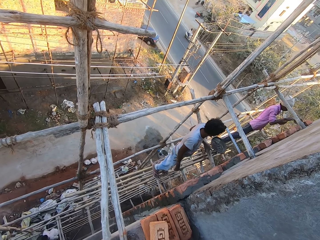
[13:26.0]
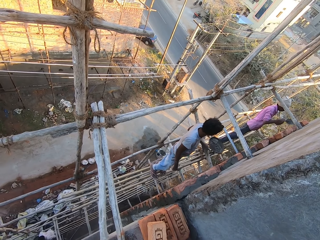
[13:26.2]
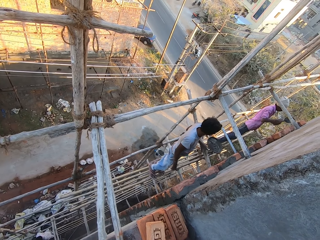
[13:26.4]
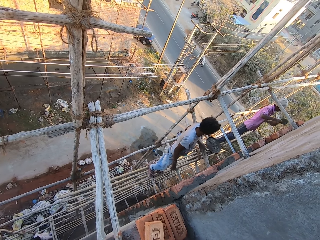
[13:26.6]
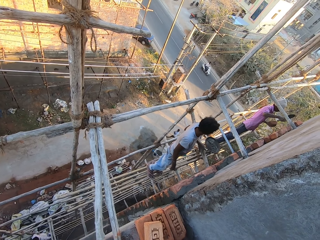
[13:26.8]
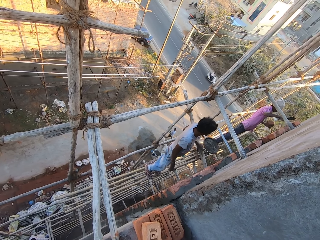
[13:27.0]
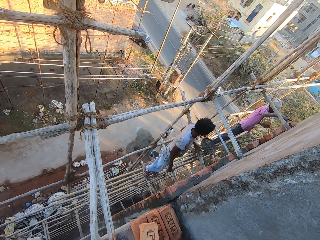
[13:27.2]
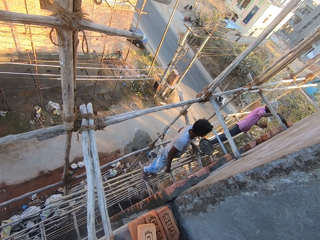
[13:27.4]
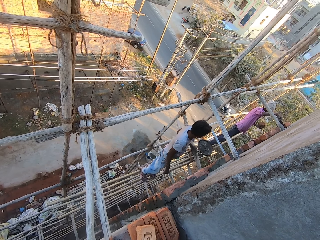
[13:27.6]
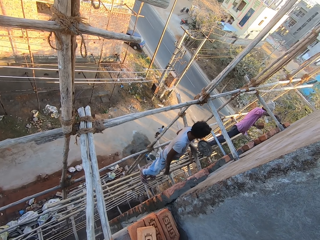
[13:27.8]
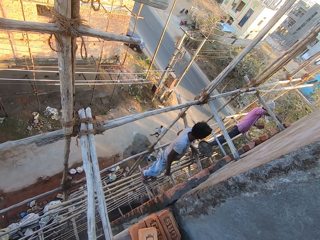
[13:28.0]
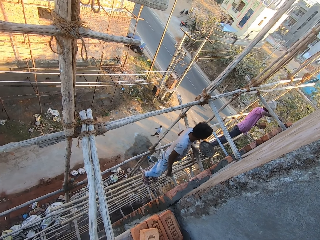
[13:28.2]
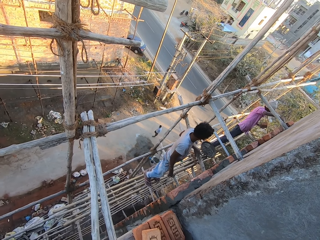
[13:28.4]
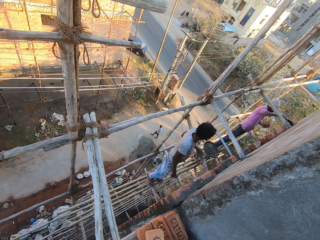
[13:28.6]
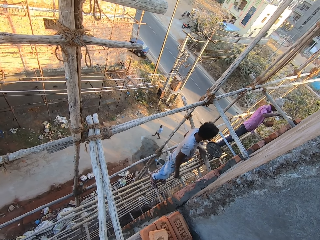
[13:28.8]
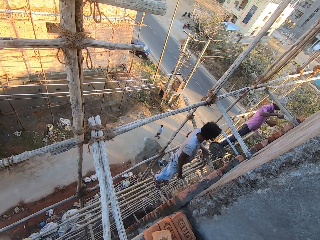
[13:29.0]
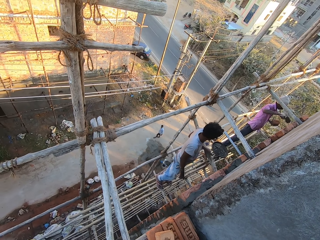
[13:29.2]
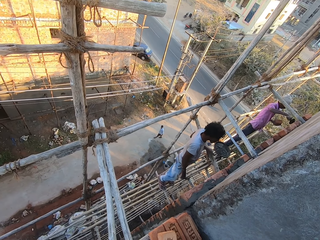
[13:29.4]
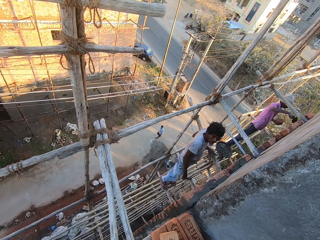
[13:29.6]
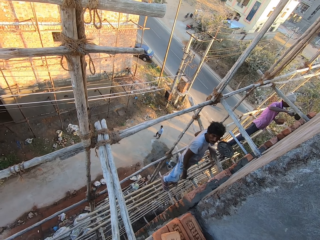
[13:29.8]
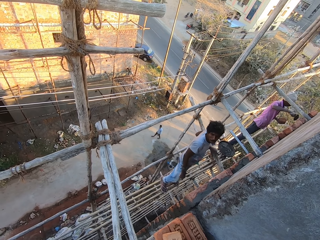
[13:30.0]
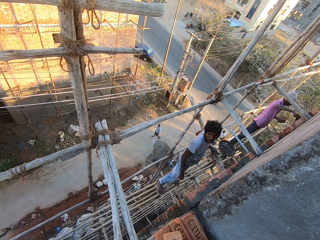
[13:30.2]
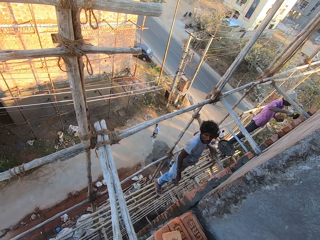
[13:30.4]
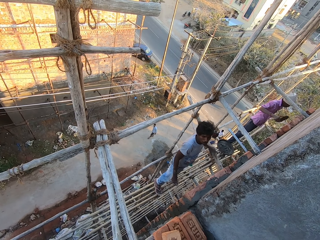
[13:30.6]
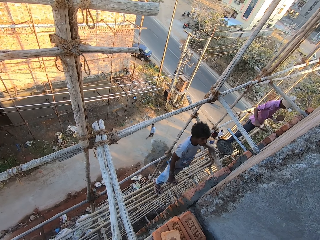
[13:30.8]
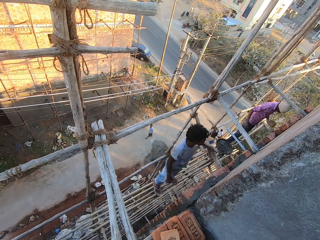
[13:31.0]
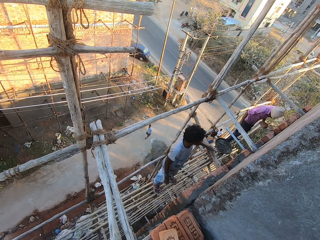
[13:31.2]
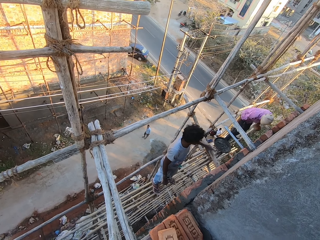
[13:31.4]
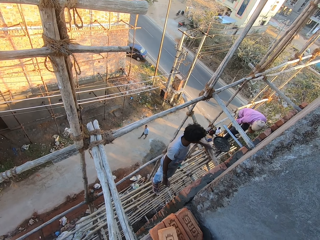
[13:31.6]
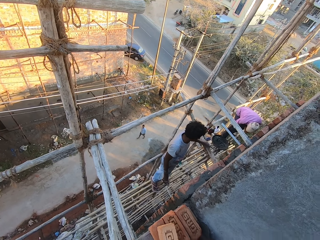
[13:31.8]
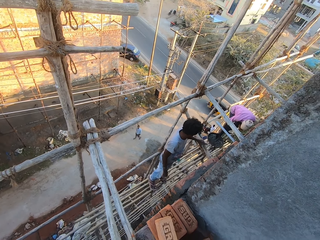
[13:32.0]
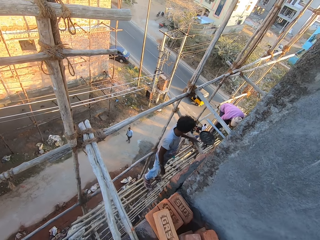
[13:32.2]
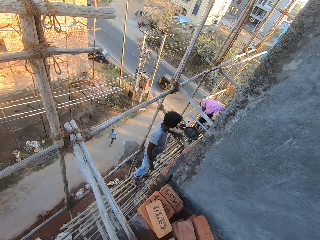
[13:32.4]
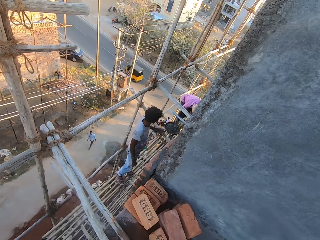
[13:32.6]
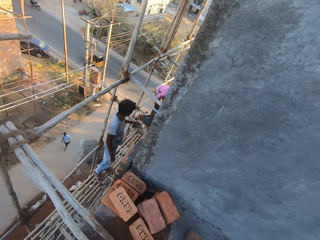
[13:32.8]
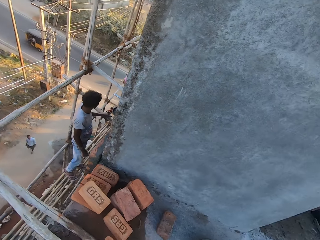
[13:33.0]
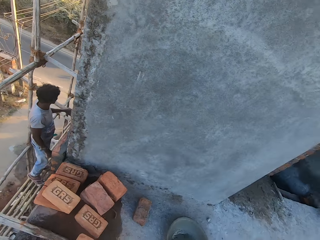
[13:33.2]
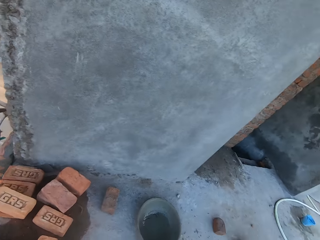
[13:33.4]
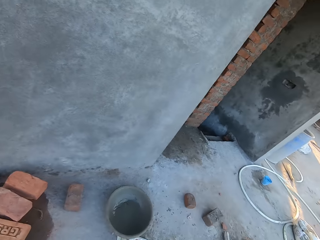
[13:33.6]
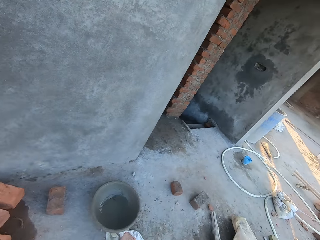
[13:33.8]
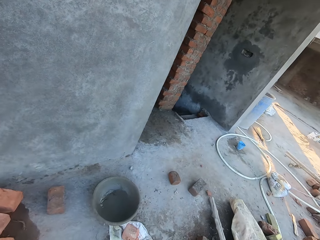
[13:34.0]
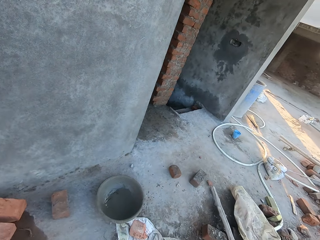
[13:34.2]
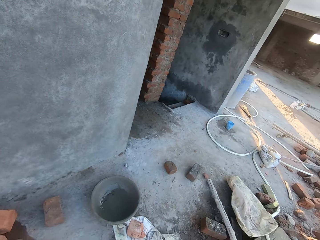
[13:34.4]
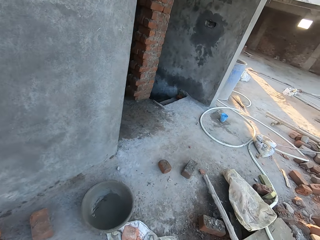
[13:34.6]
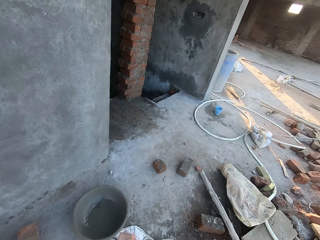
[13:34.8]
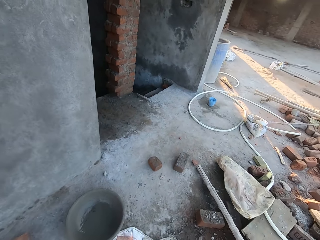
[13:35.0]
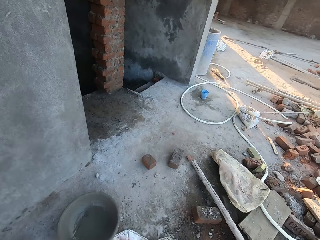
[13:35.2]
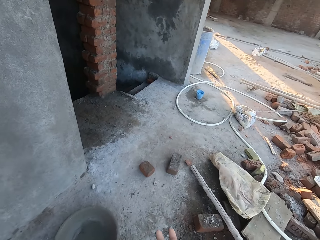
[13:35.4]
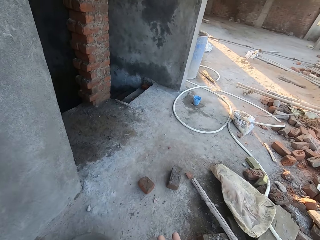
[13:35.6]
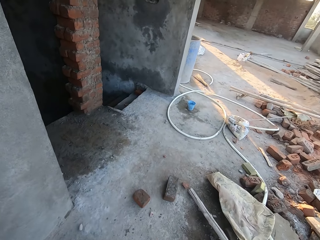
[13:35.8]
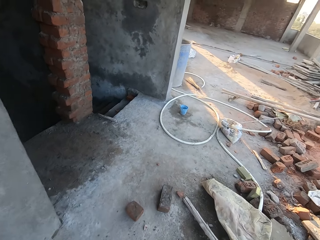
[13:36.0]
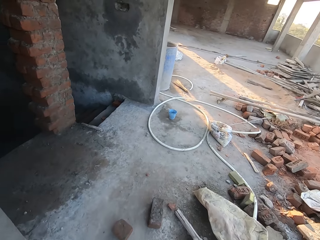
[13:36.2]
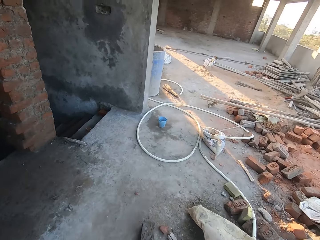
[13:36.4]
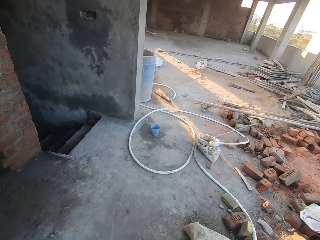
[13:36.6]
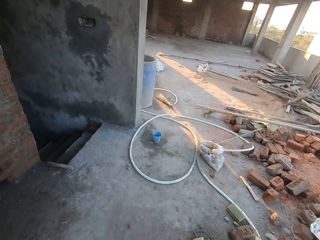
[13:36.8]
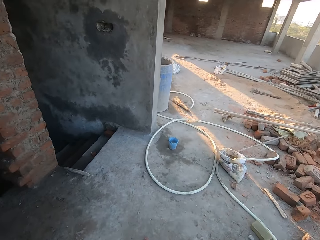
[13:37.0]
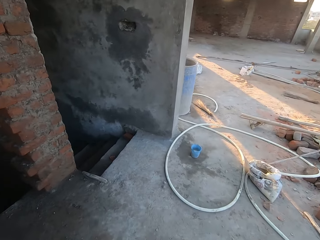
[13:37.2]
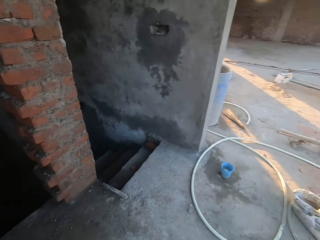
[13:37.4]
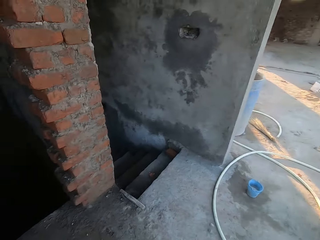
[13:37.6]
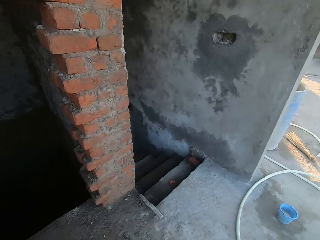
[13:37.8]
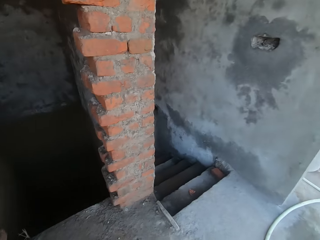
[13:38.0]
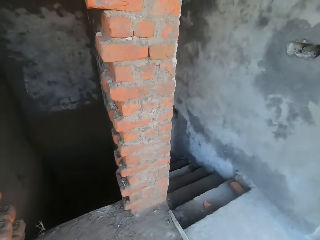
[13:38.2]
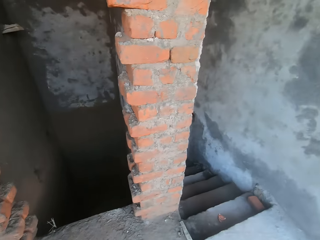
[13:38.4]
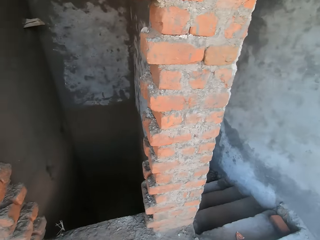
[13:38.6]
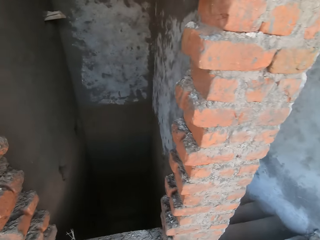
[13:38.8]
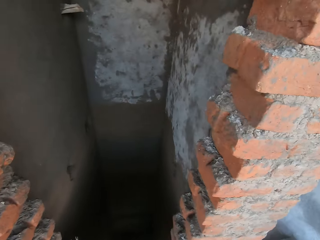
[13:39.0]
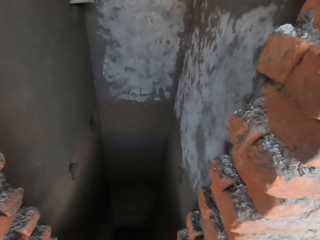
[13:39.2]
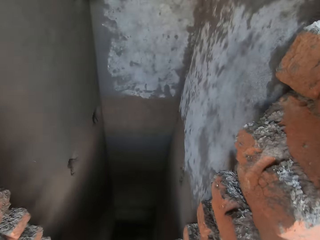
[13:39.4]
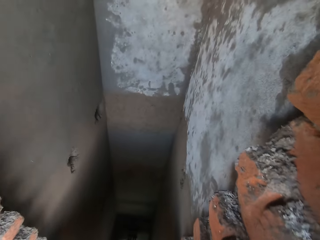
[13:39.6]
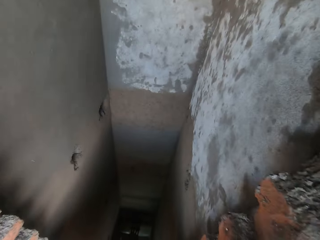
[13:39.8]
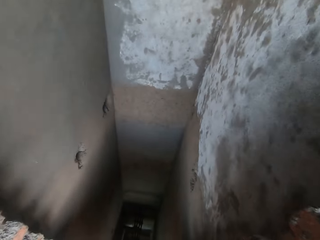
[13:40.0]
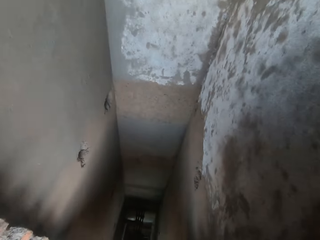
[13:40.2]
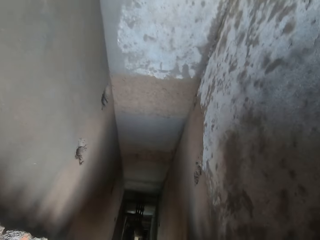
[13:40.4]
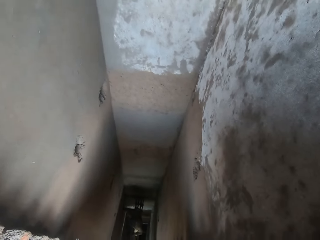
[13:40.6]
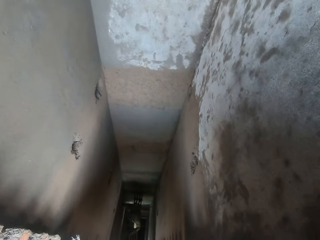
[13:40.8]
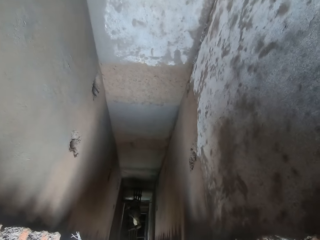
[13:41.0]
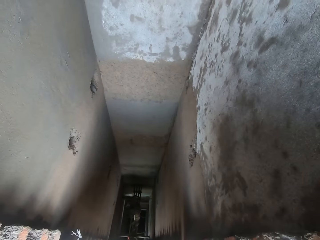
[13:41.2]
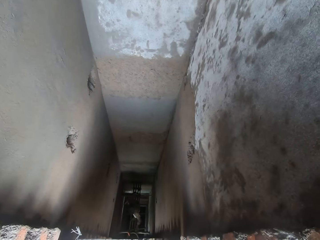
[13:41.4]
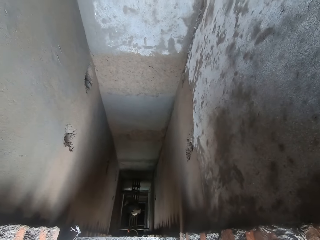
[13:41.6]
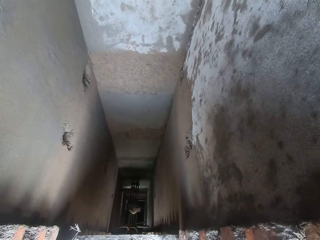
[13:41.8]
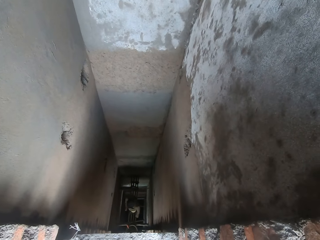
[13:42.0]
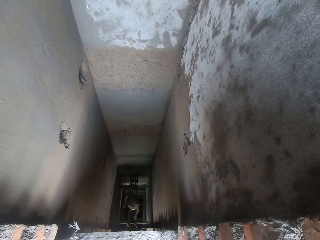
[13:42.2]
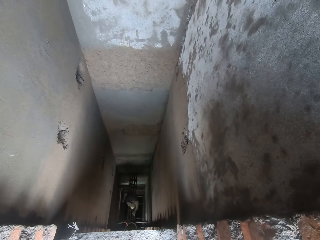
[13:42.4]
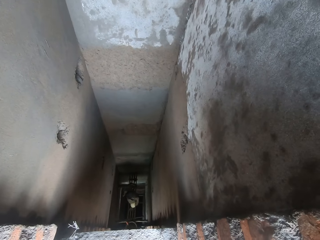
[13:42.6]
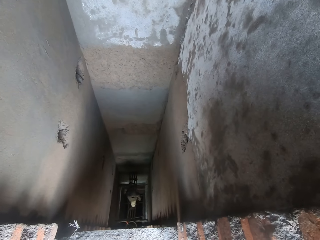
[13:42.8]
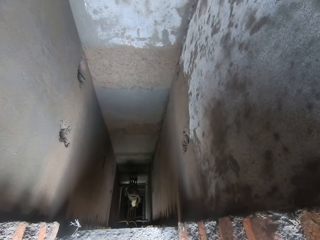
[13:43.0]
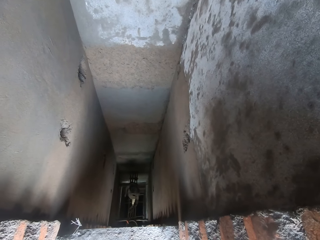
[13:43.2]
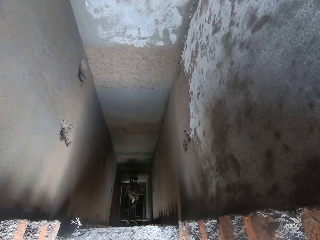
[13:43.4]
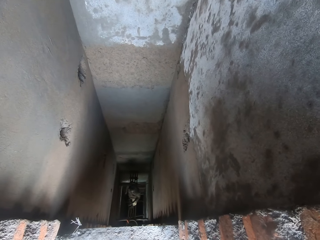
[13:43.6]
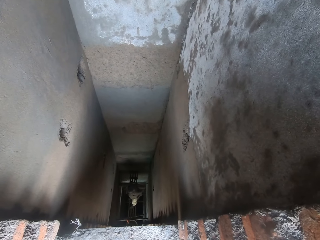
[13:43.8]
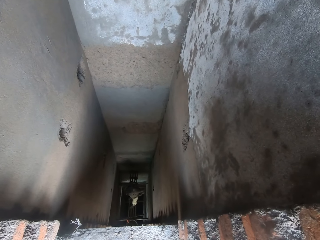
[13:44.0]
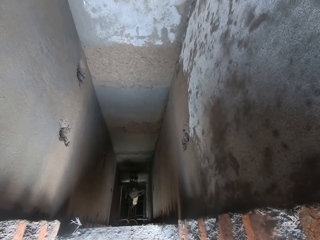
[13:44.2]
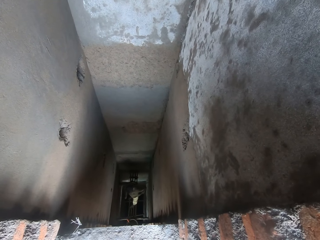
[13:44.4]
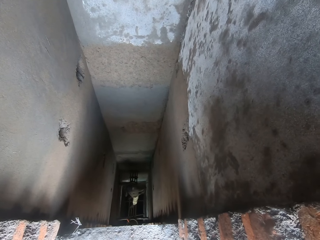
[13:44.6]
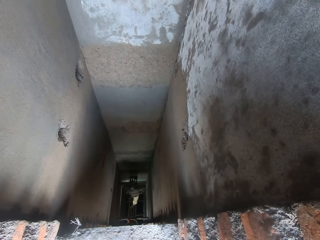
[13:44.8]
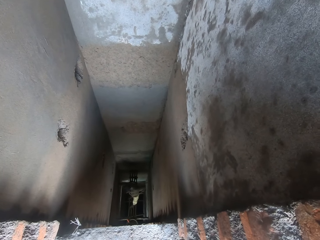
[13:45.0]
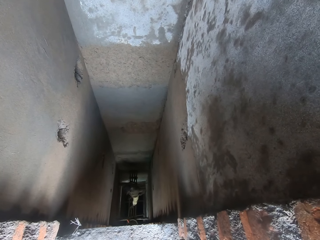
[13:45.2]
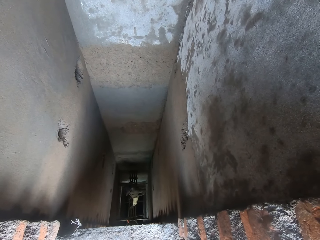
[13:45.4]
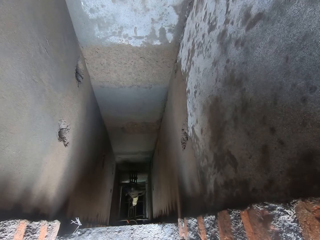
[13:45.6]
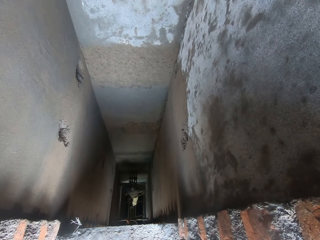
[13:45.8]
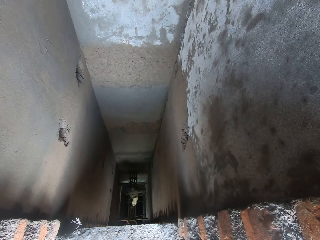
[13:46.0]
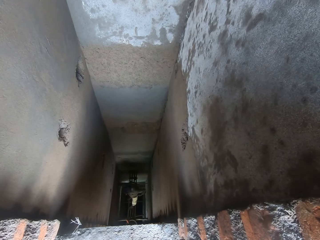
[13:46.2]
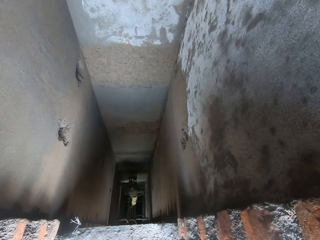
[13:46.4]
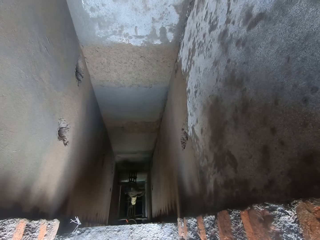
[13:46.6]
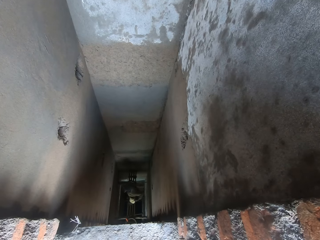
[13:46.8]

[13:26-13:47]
The man plasters the mortar on the brick on the wall with the trowel in his right hand. The man takes some mortar from the mortar pan on the stick with the trowel in his left hand. The camera wearer walks forward. They look around. Another man converses with the camera wearer.
